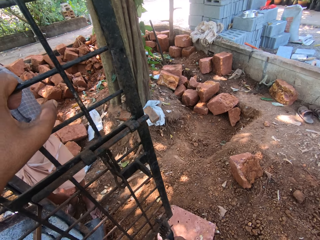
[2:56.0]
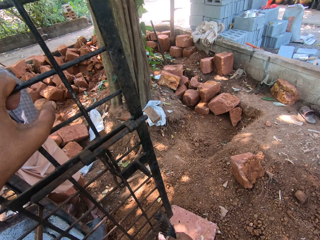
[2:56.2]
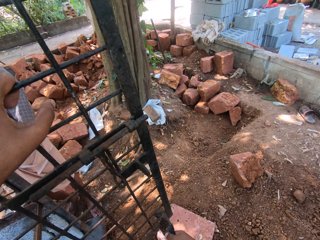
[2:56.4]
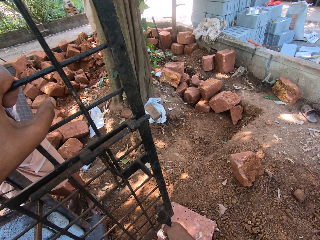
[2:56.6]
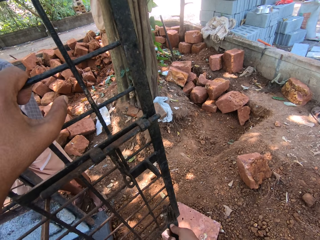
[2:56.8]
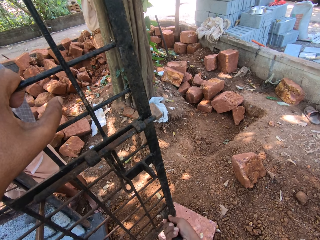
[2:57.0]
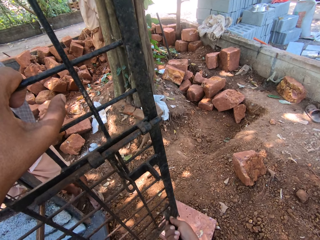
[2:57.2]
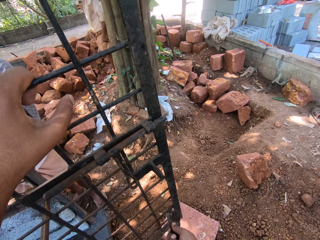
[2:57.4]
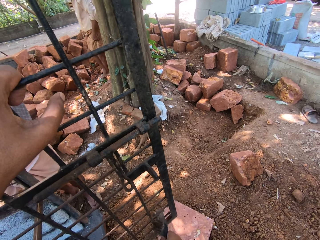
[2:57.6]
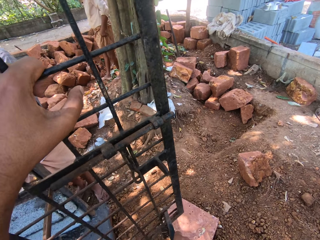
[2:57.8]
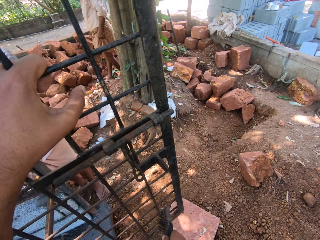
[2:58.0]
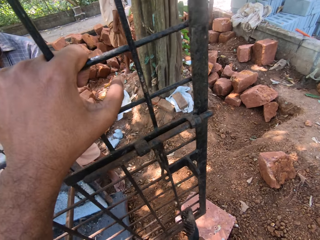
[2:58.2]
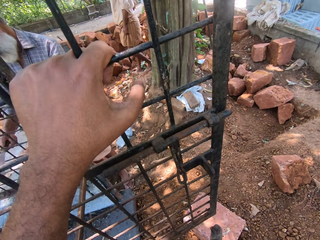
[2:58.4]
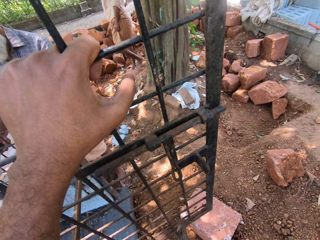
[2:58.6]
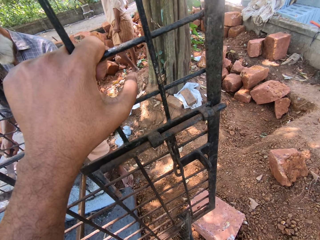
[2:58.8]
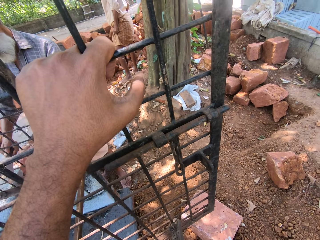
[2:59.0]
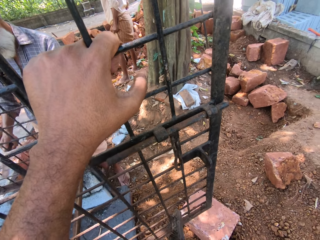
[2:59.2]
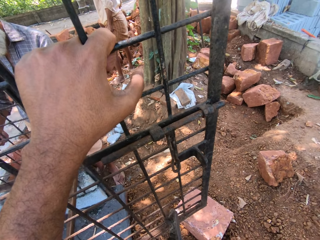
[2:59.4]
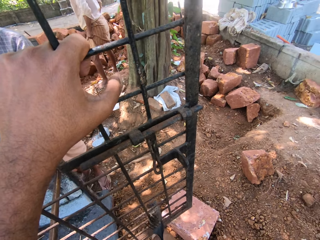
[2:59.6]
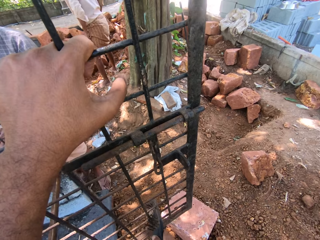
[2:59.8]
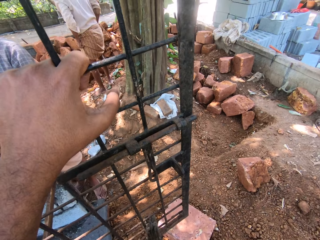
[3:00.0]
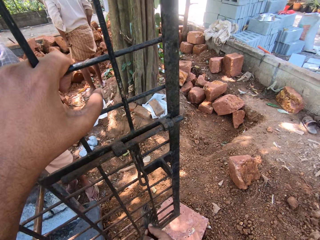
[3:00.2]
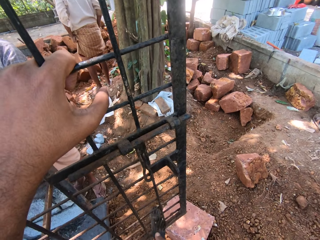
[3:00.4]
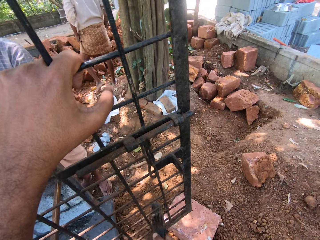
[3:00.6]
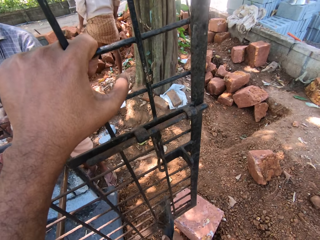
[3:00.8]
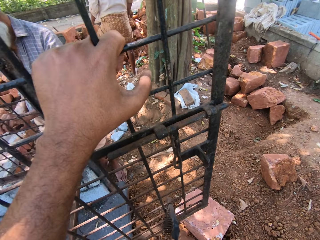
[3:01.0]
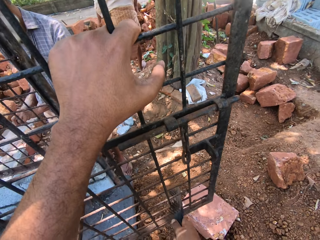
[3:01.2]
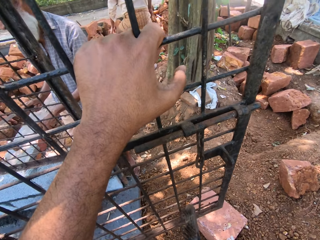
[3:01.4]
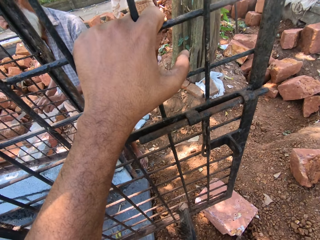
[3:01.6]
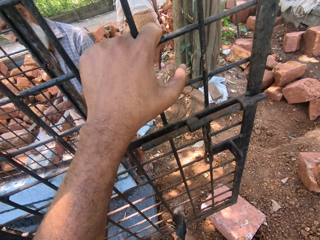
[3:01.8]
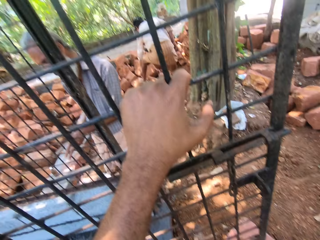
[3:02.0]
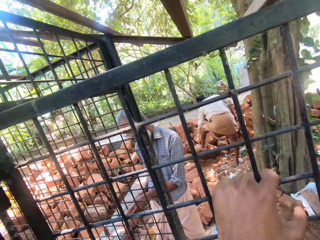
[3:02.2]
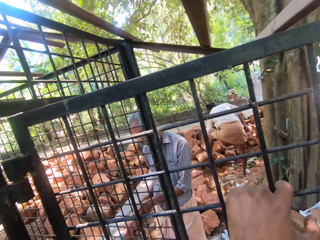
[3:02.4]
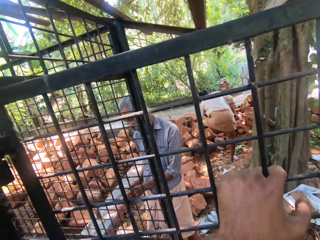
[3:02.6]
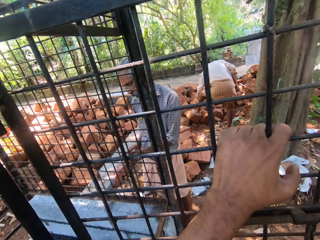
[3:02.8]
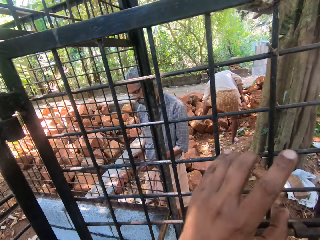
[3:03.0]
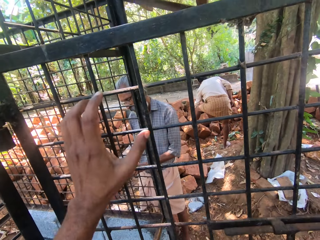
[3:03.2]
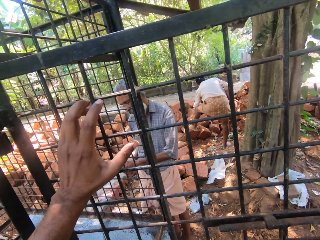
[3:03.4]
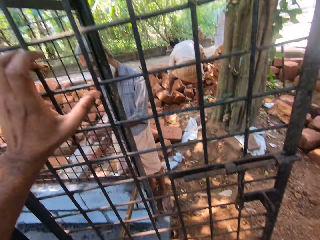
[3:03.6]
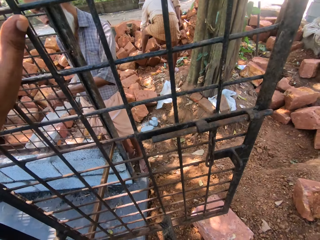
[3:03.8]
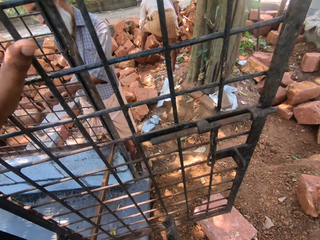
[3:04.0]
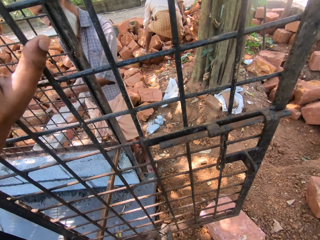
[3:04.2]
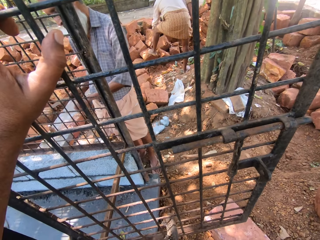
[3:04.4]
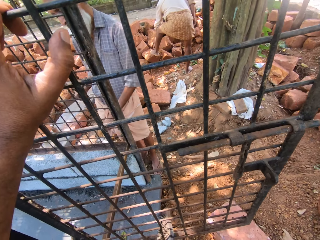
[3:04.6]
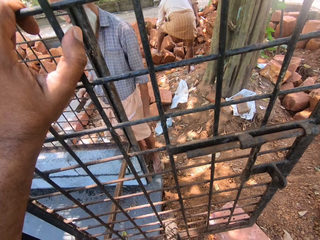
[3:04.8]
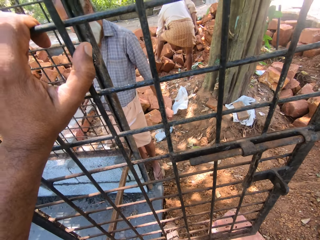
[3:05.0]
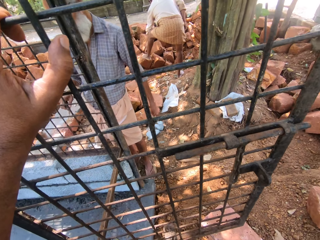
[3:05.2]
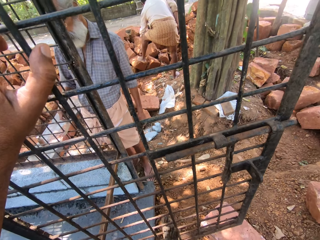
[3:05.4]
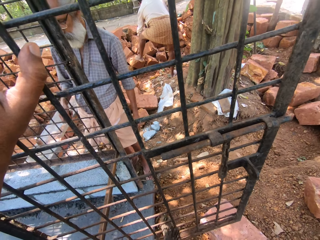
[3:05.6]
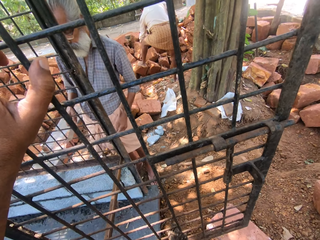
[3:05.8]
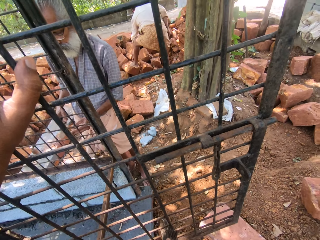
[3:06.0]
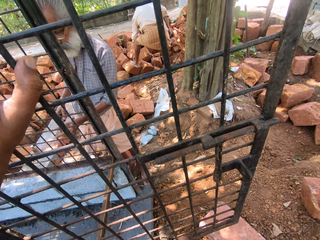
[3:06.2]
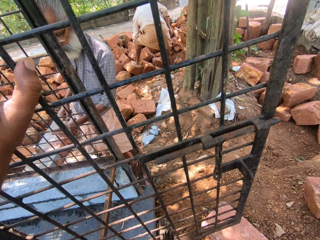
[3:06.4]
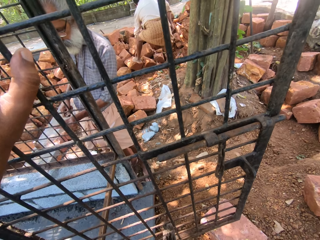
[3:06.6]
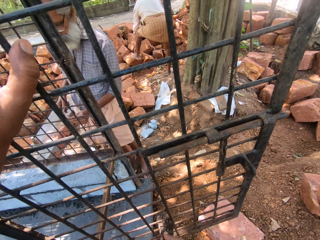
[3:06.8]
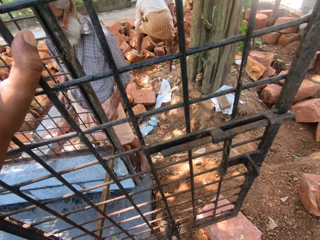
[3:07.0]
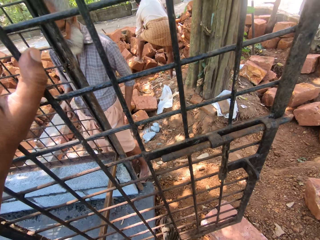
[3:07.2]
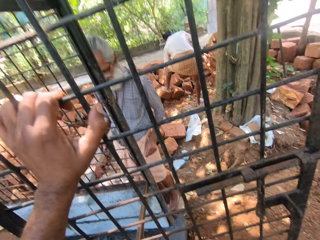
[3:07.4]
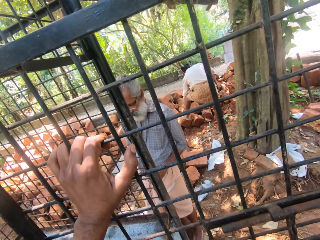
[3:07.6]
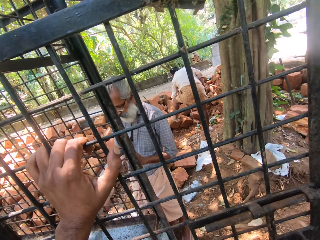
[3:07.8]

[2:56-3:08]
A person moves the hand to the leg. The camera wearer turns around. Another person moves the hand on the metal. The other person scratches the metal and moves the hand on the metal.

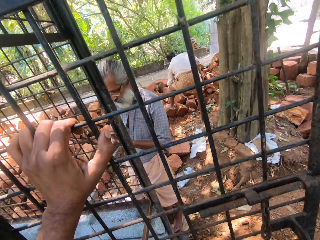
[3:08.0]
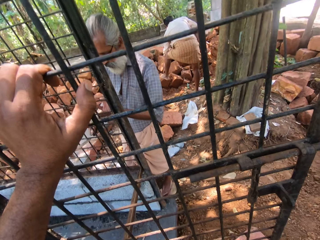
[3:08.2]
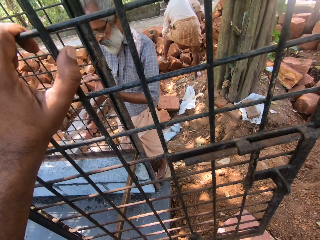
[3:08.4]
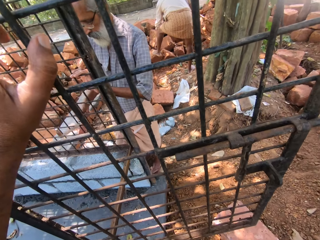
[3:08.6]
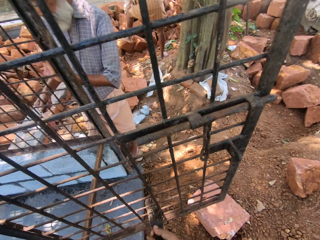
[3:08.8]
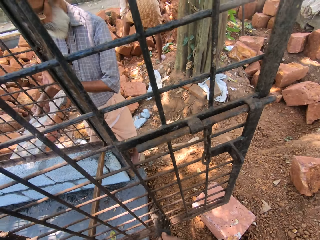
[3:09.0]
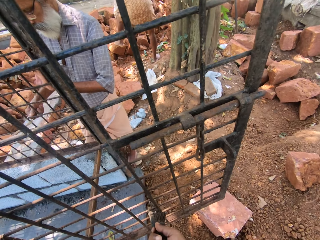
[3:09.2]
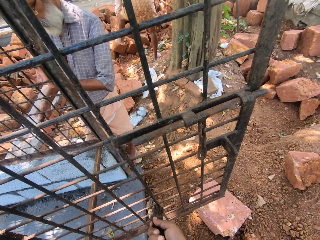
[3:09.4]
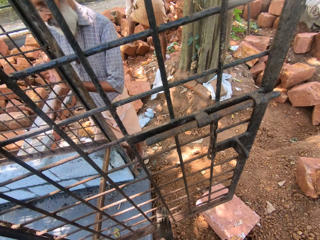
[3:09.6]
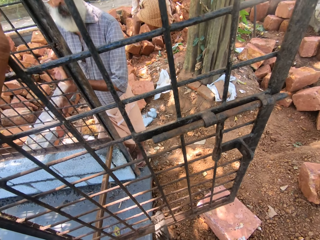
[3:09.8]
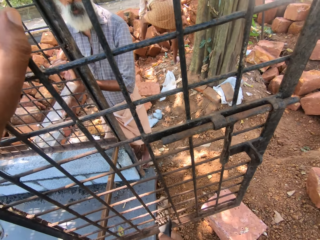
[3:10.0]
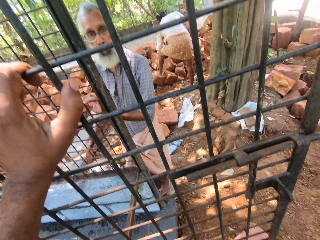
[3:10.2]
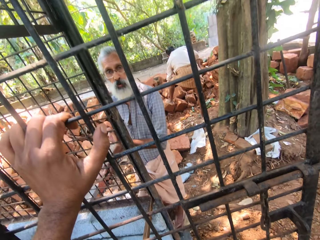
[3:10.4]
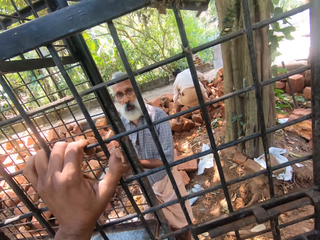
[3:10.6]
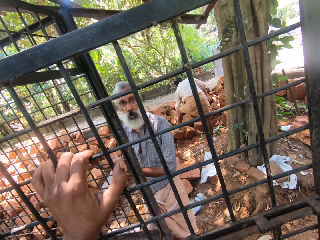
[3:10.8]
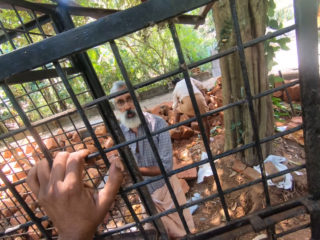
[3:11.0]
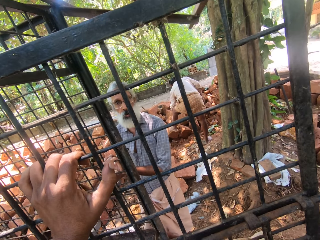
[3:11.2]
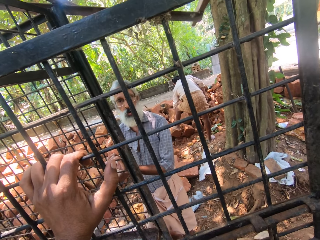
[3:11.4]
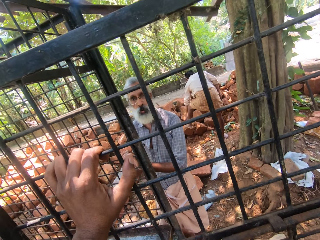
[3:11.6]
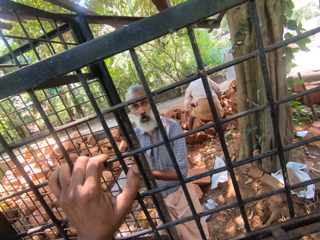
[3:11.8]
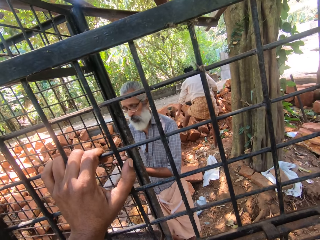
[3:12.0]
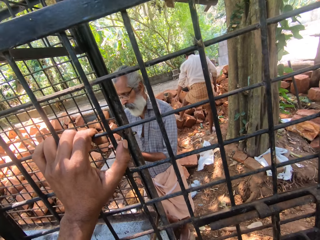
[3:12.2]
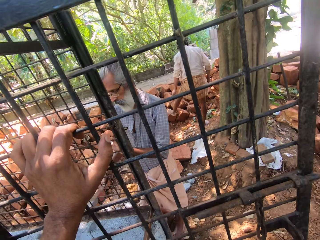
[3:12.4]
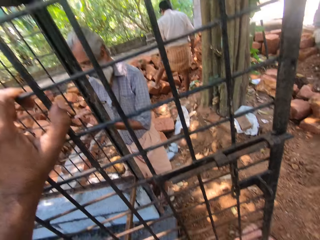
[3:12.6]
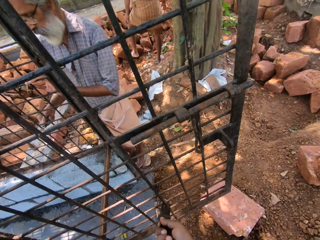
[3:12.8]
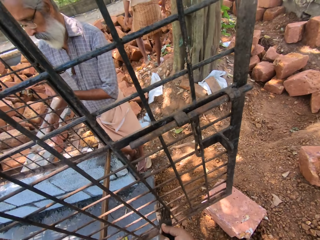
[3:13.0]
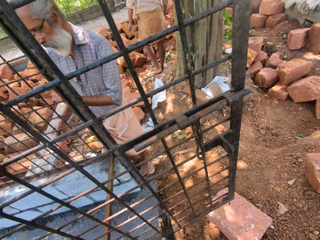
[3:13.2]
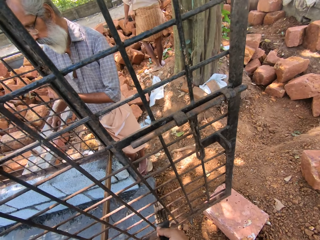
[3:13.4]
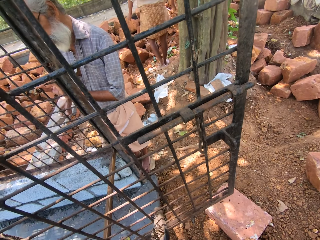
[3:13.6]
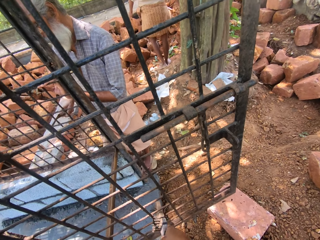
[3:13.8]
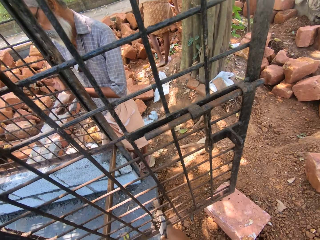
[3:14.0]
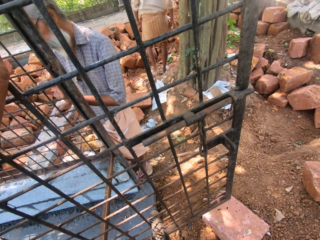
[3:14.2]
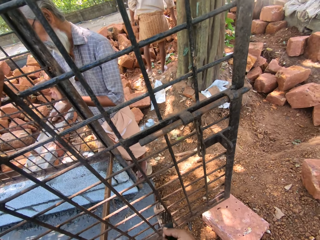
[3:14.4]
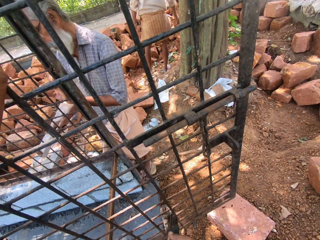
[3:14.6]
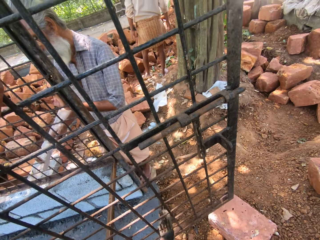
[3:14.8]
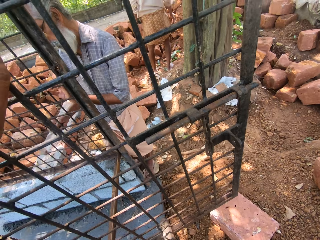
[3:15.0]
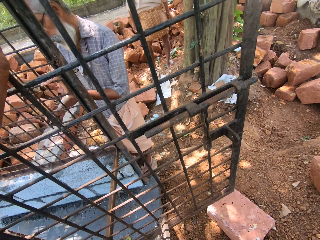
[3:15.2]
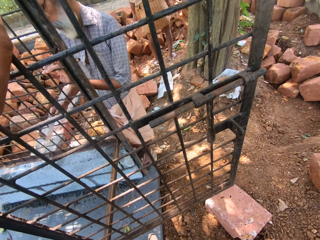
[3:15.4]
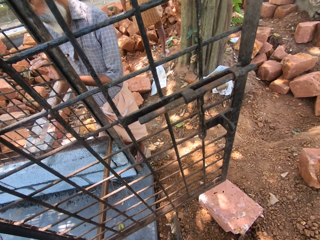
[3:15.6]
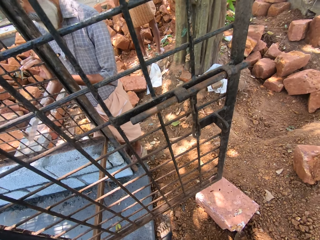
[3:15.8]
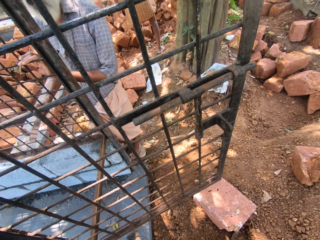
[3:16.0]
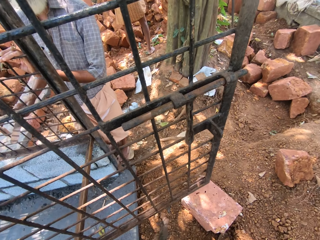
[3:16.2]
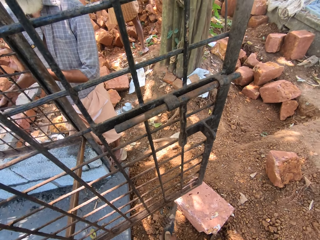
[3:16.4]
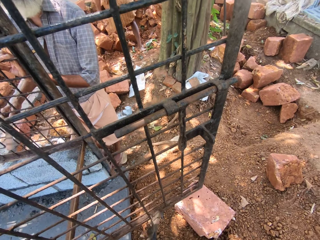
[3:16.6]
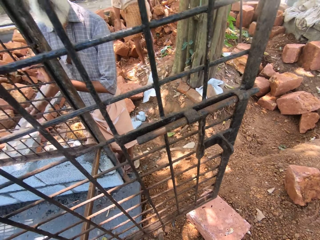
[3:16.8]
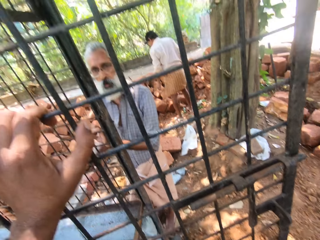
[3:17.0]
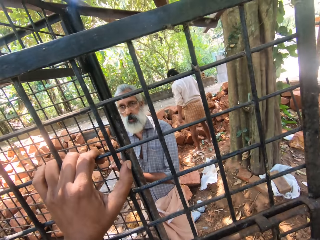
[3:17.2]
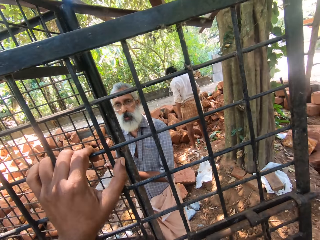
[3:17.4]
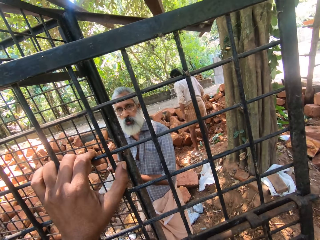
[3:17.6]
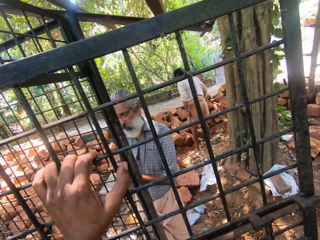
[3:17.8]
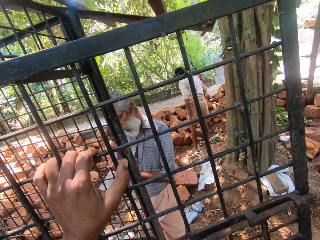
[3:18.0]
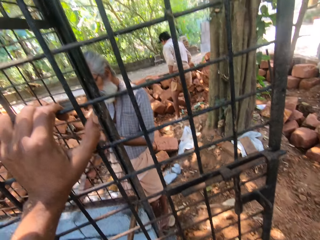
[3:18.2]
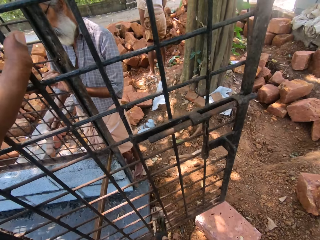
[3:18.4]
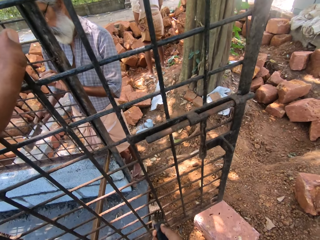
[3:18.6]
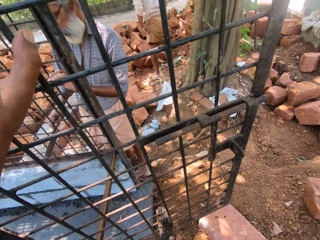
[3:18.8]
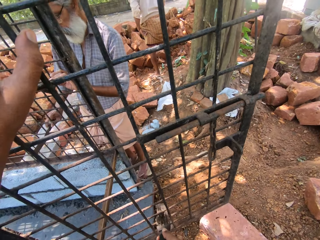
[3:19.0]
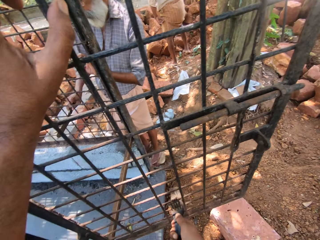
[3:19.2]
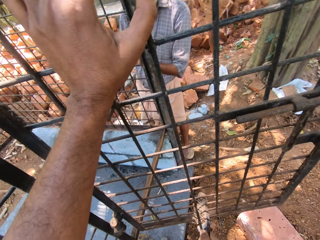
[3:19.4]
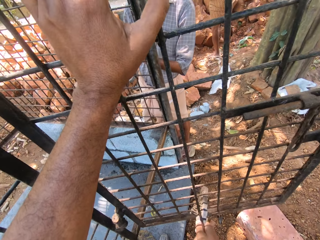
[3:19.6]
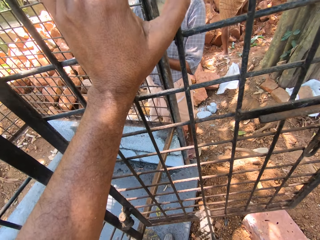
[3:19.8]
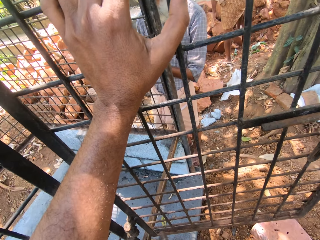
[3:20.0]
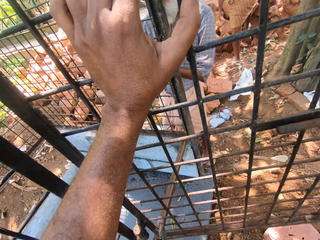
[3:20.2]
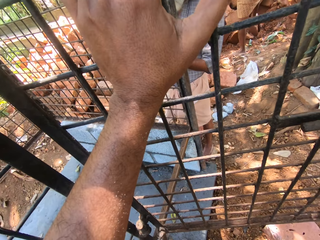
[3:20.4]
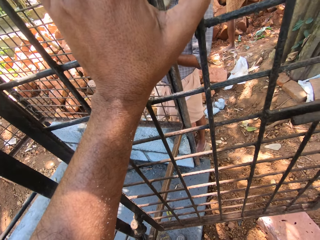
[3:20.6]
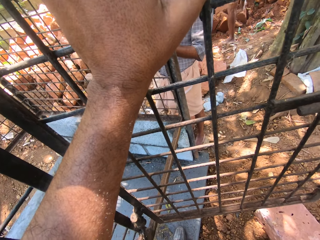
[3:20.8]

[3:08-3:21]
A person scrubs the grill with a metal bar. The camera wearer scratches the metal. They turn around. The person scrubs the grill with the metal bar. The person does so again. The person moves from the stone. The camera wearer turns around. The person scrubs the grill with the metal bar.
